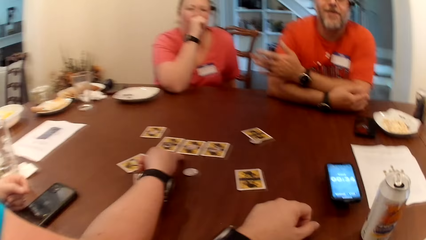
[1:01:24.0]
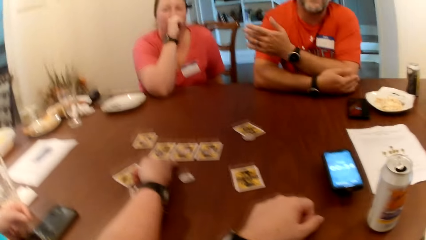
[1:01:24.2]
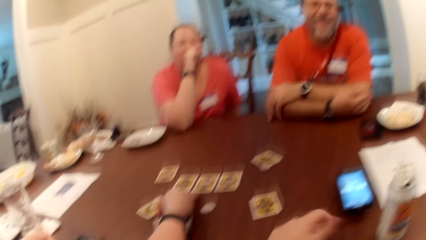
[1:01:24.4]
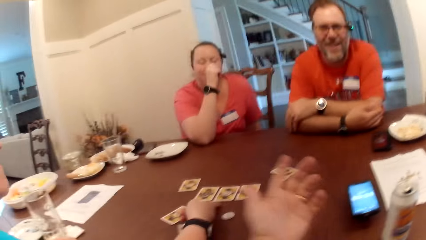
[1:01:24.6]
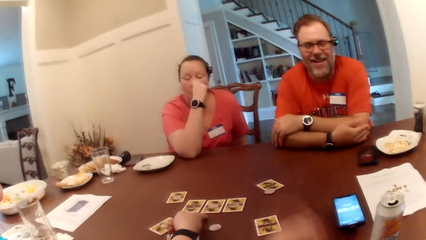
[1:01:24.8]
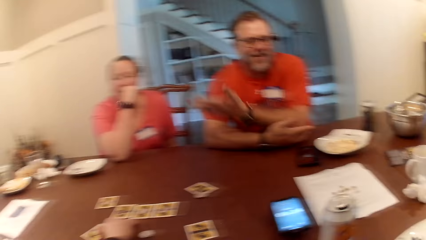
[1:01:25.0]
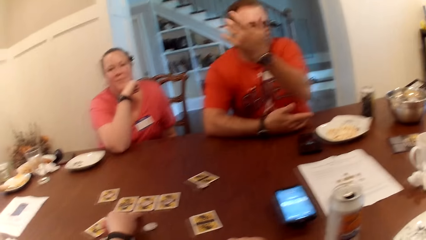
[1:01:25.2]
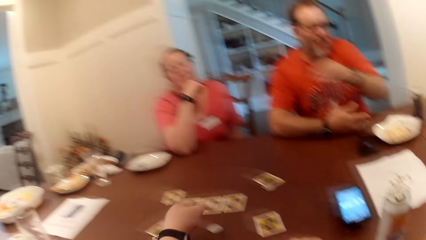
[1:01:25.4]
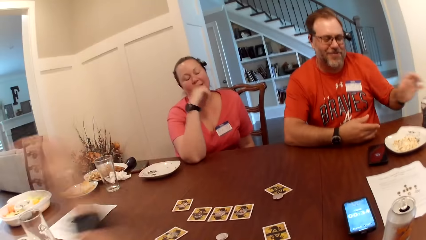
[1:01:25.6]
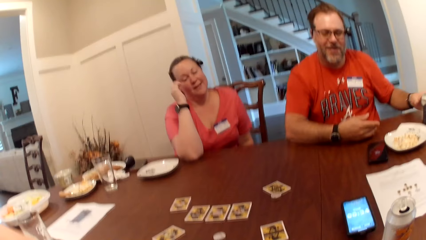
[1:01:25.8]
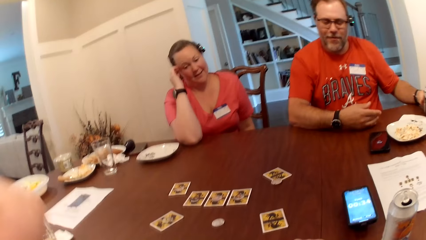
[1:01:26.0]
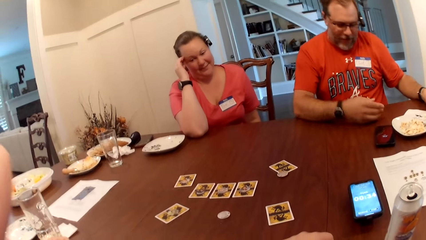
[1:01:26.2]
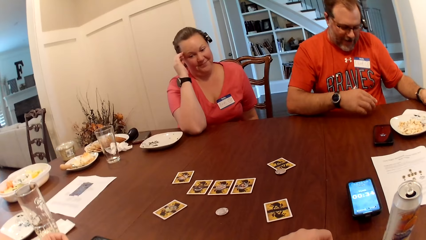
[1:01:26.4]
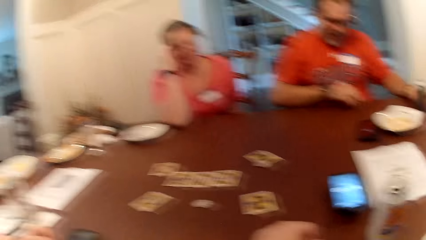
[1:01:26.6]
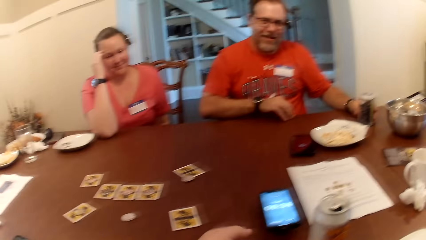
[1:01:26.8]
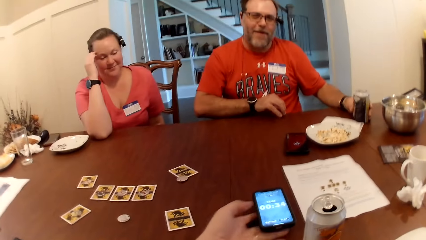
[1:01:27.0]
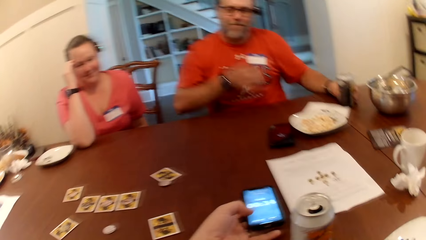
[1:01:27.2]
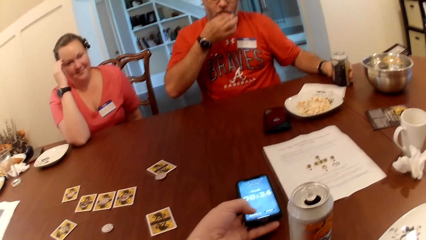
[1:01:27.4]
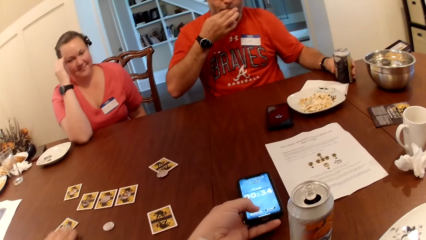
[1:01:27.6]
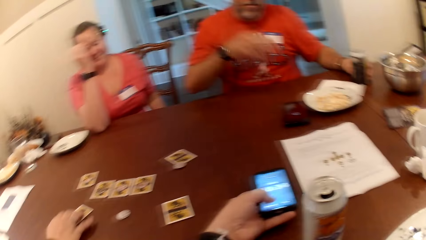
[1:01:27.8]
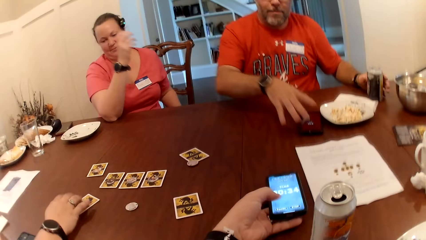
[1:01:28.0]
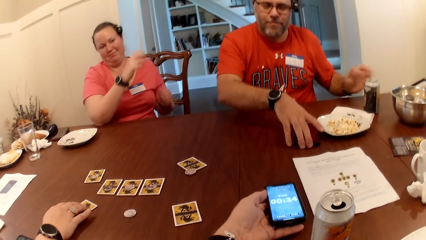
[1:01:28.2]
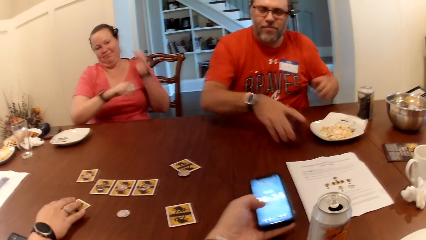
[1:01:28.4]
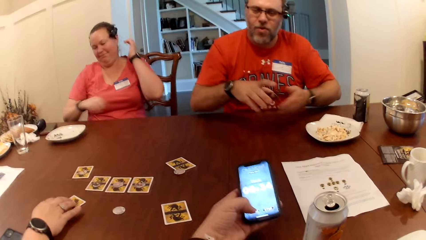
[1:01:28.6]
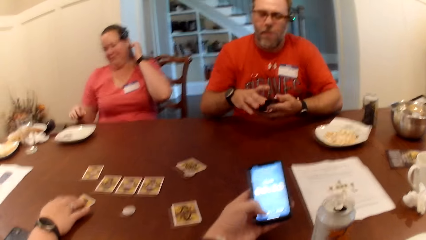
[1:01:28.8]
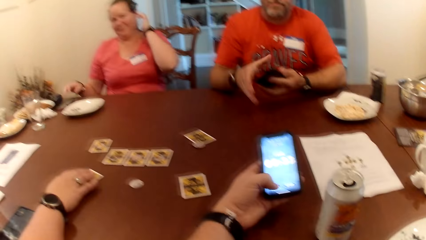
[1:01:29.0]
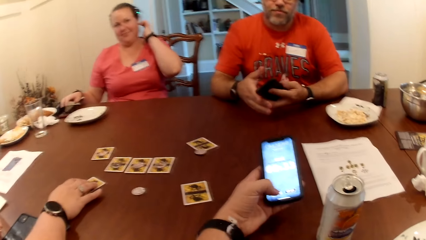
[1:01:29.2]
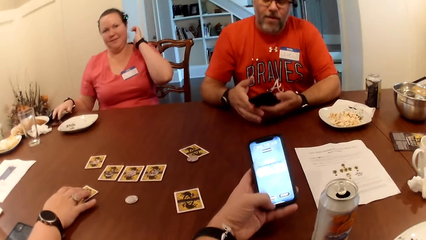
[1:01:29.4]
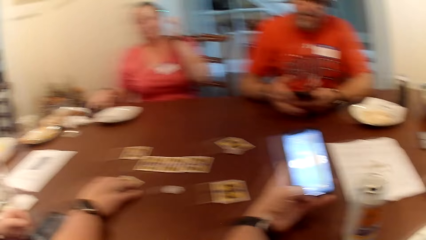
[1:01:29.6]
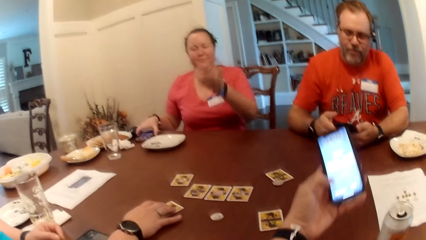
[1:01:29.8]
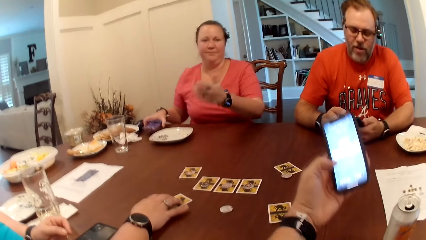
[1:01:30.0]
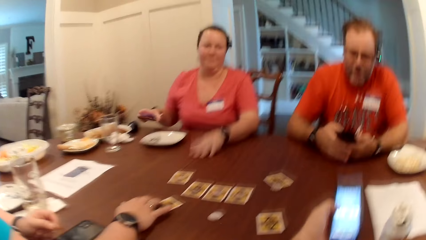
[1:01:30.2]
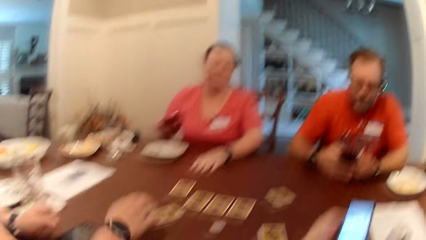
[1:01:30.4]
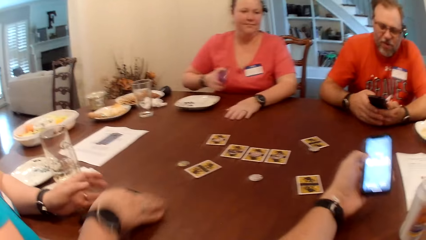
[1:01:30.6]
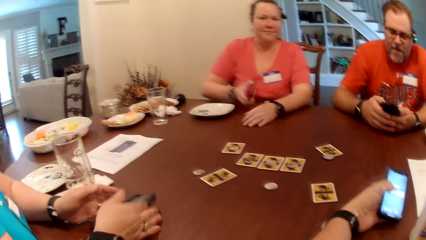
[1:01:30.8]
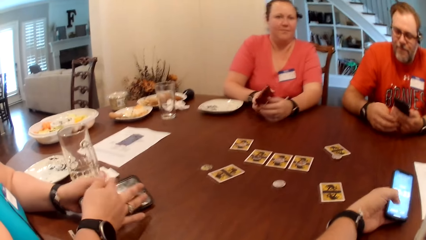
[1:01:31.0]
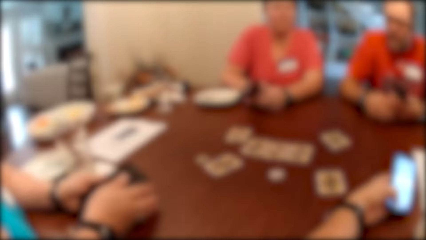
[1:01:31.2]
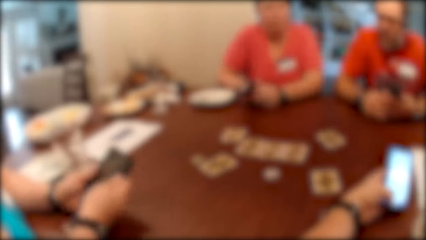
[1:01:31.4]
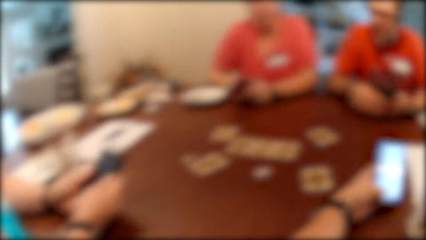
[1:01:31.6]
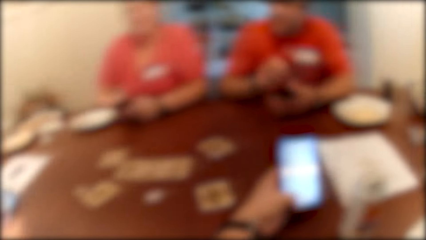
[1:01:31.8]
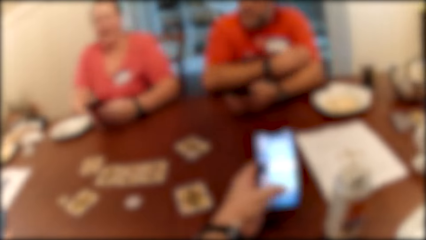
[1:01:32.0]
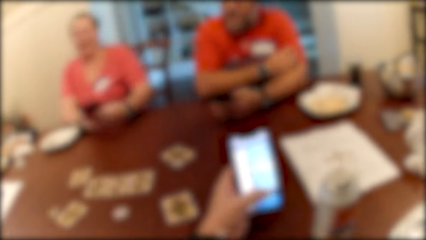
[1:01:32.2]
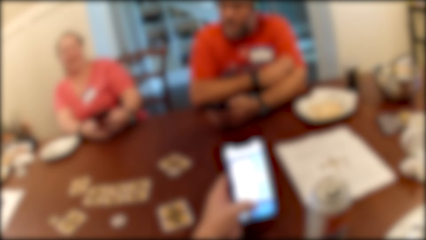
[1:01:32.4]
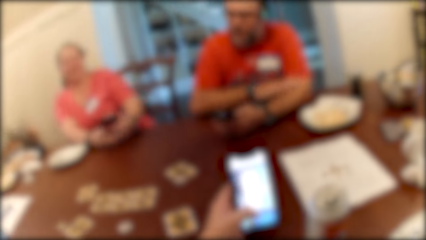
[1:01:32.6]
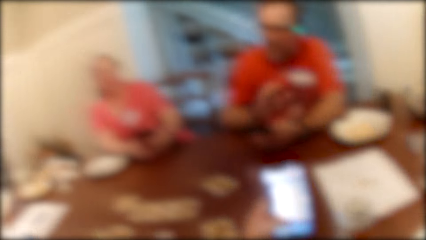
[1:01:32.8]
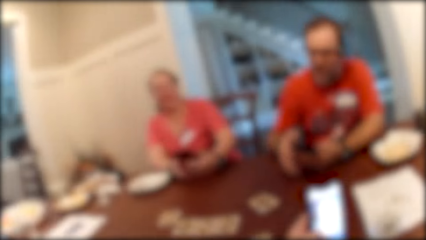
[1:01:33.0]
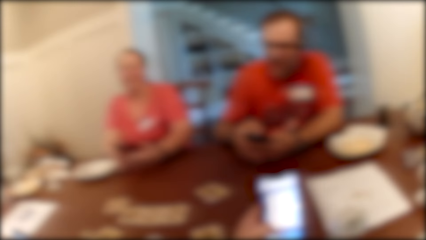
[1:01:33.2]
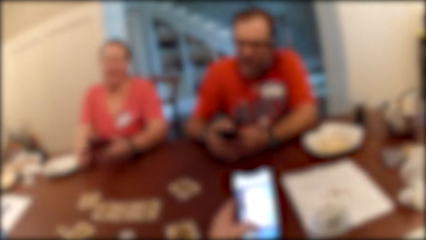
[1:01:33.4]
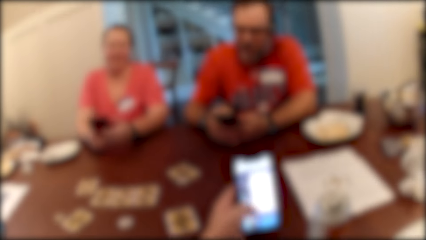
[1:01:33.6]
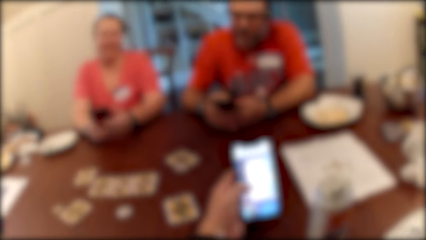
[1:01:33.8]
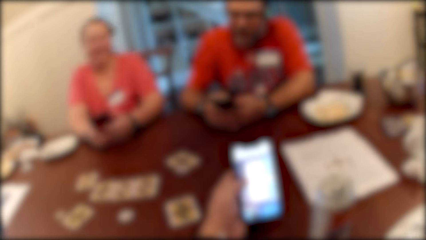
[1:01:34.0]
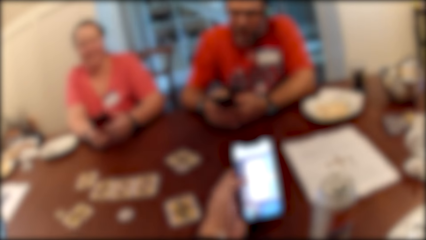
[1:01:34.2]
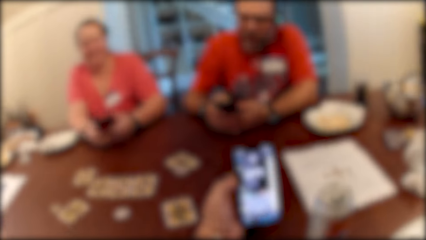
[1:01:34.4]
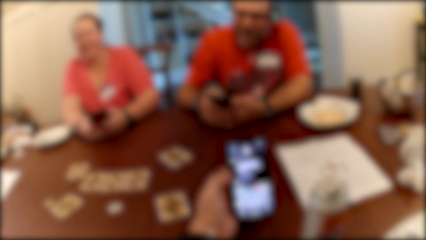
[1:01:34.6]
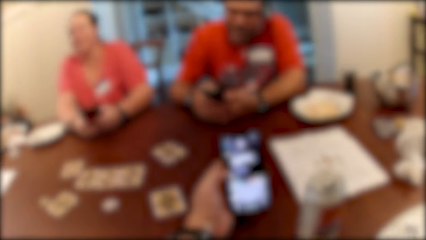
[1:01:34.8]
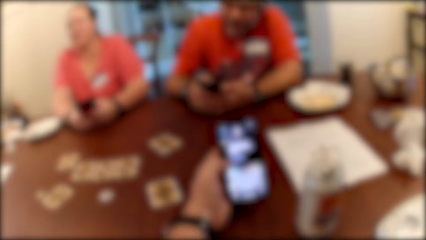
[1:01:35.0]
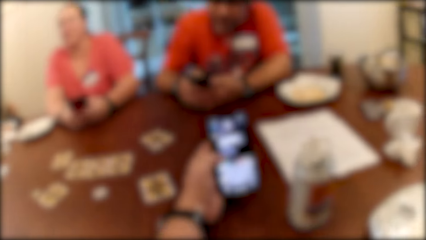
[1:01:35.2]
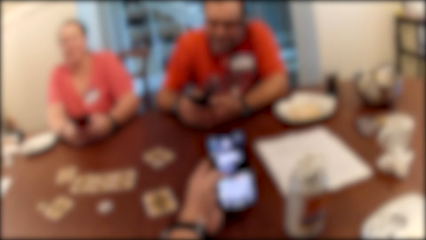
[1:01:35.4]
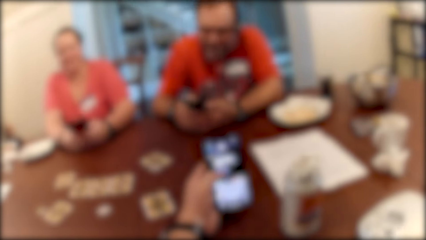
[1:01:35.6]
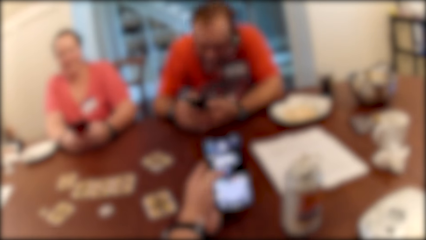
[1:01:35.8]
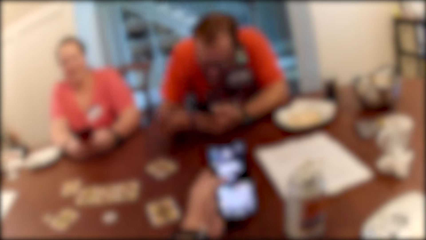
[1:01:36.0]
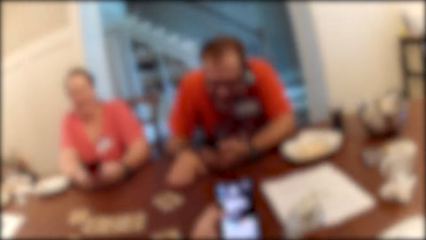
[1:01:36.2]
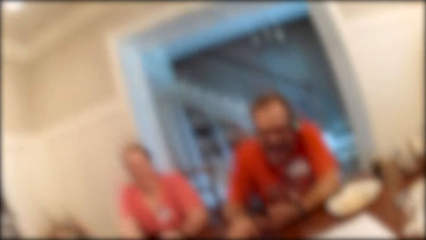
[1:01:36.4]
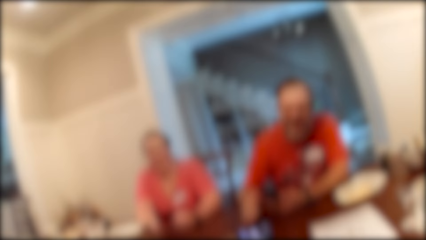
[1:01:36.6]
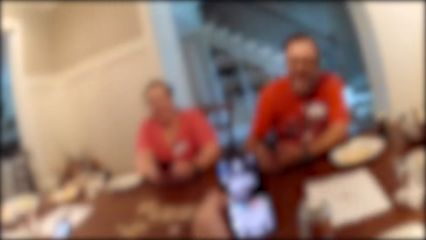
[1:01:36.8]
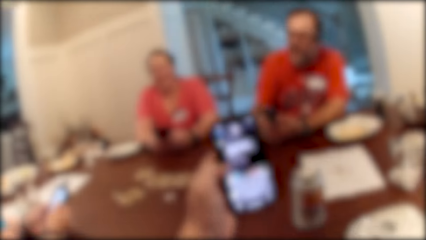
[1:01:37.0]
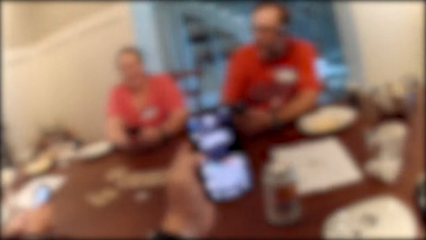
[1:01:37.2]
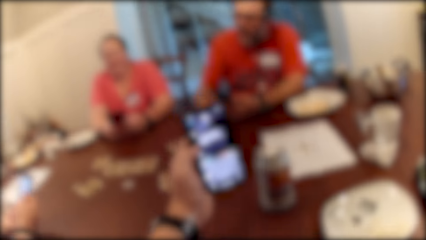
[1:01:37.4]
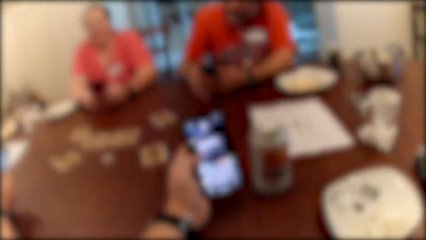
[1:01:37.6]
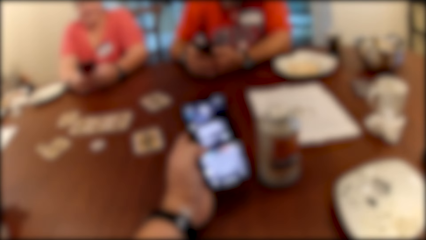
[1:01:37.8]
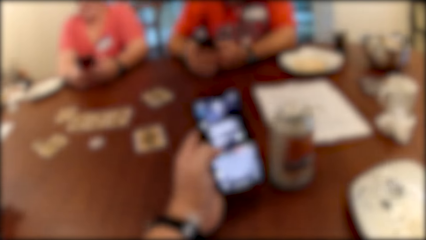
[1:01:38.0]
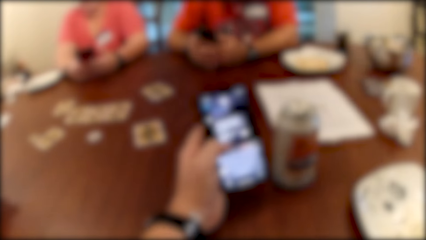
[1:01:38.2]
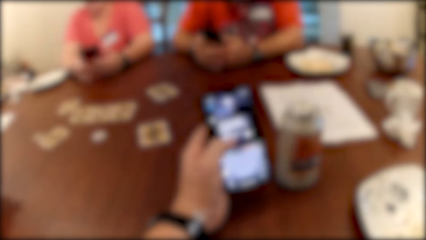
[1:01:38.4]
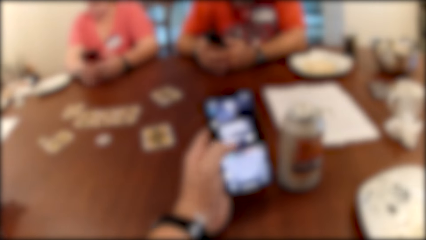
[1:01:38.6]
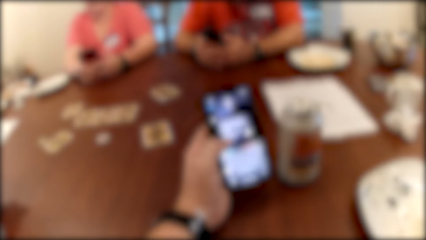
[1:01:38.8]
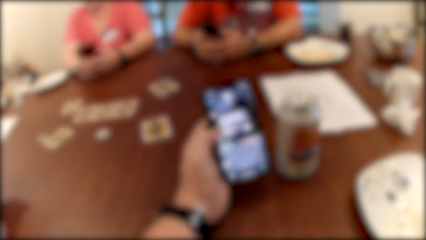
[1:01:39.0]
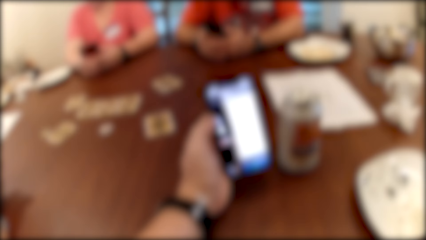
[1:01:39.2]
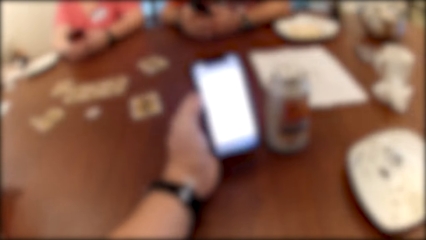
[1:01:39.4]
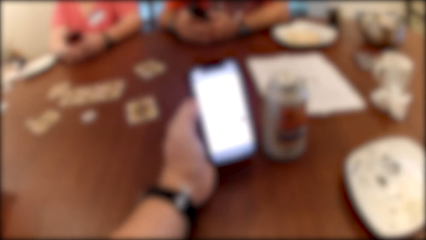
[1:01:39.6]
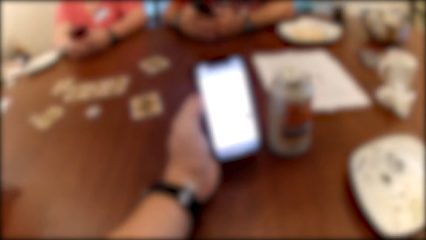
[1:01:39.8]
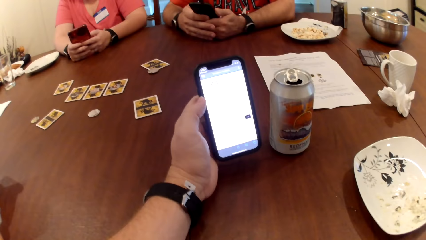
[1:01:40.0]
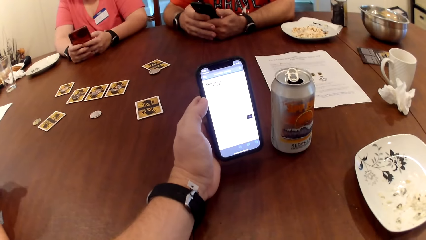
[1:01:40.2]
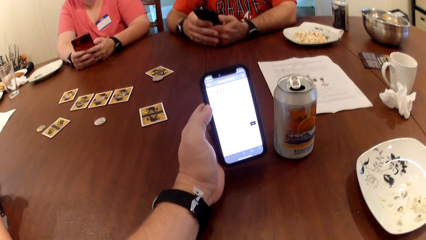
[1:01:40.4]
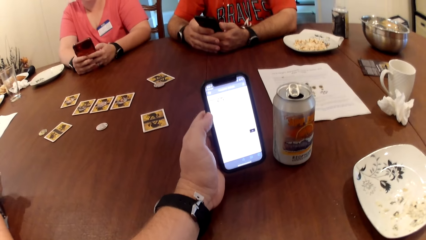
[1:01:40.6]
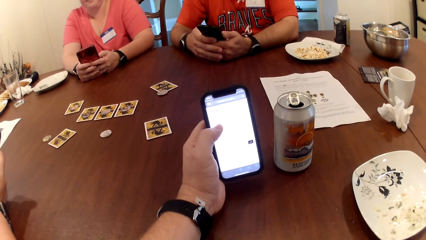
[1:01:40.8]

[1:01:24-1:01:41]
A man moves the hand. The man picks a snack from the table into his mouth with his right hand. The camera wearer presses the phone on the table with his left hand. The man holds the can drink on the table with his left hand. The man picks up the phone on the table with his right hand. A woman touches the card on the table with her right hand. The camera wearer picks up the phone on the table with his right hand. He uses the phone. Another woman picks up a phone on the table with her right hand. The first woman picks up the phone on the table with her right hand. The camera wearer uses the phone. The man presses the phone in his hands. The first woman presses the phone in her hands.
